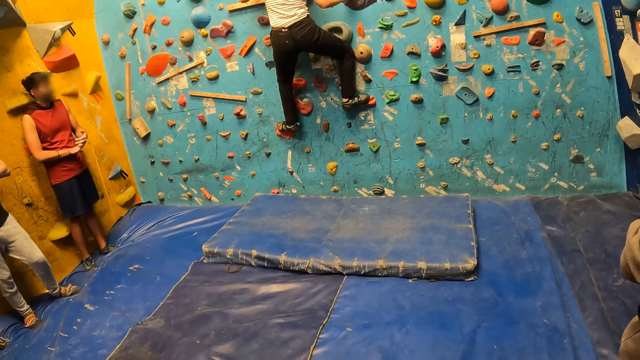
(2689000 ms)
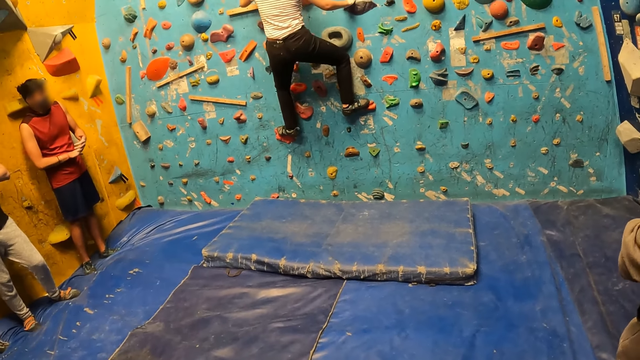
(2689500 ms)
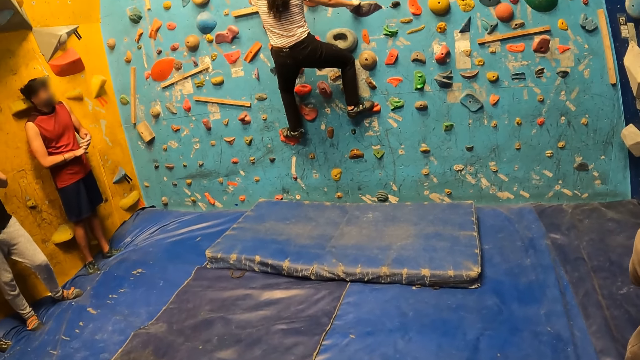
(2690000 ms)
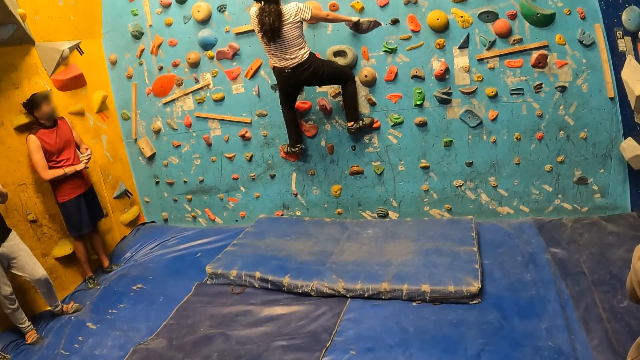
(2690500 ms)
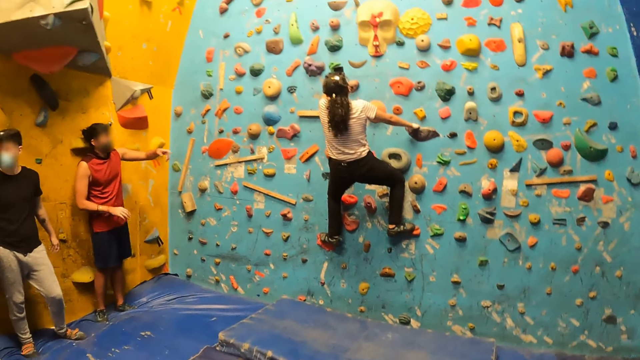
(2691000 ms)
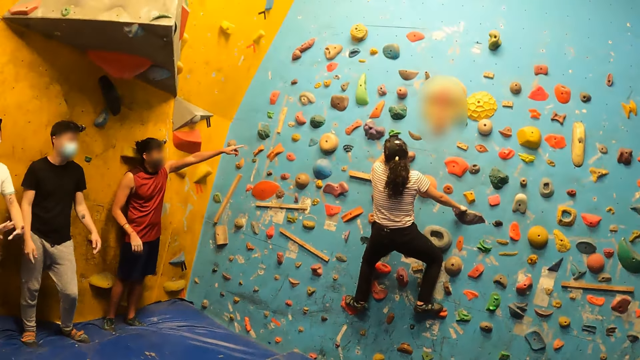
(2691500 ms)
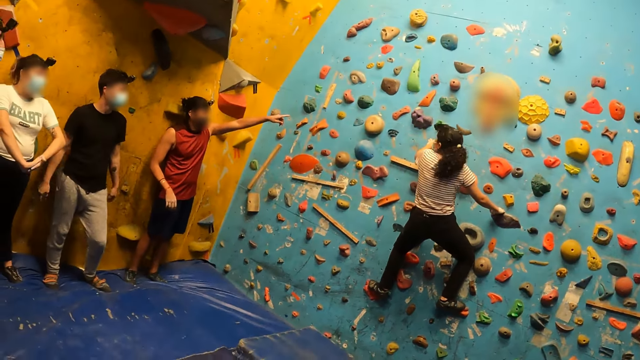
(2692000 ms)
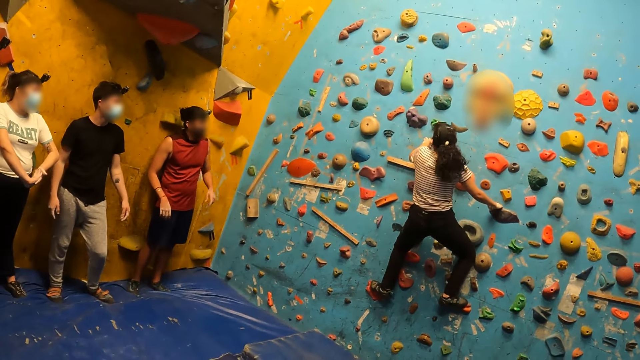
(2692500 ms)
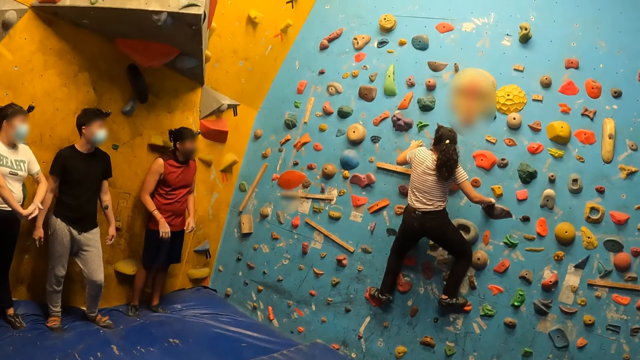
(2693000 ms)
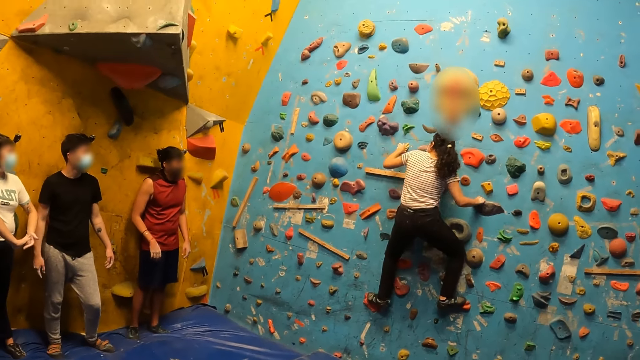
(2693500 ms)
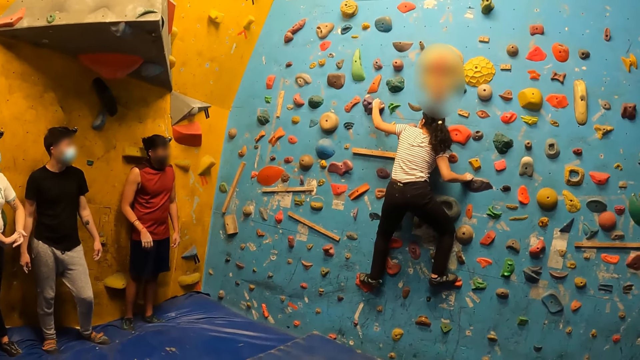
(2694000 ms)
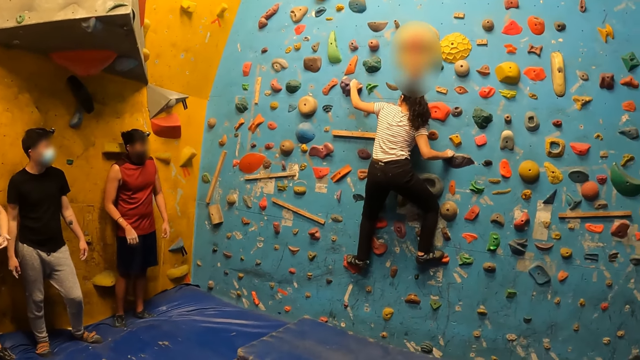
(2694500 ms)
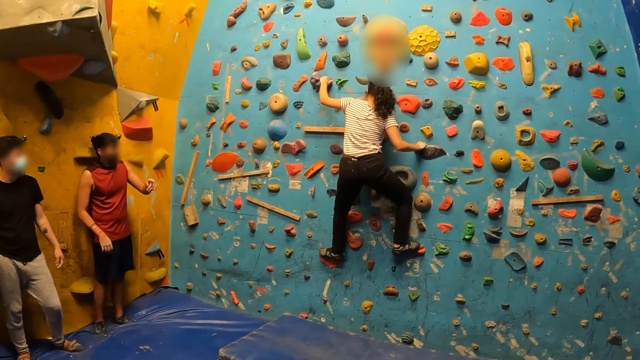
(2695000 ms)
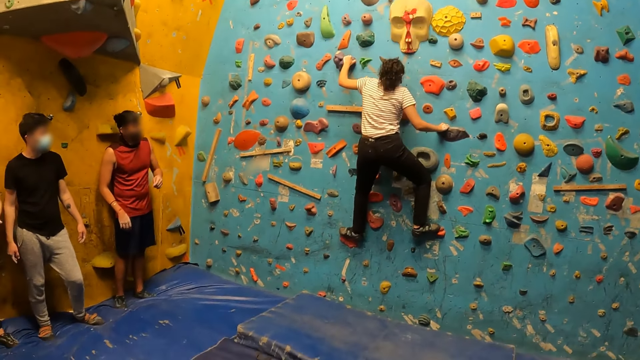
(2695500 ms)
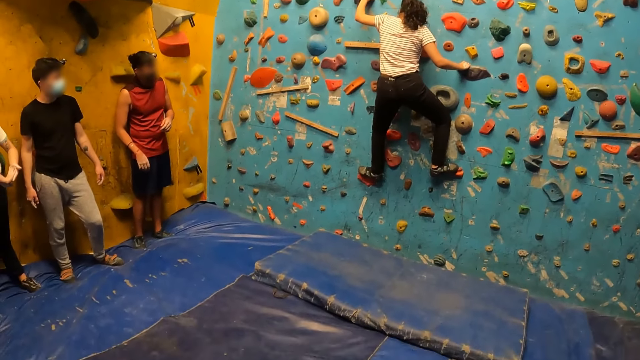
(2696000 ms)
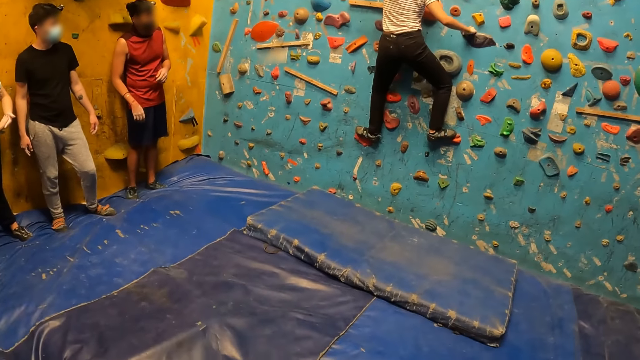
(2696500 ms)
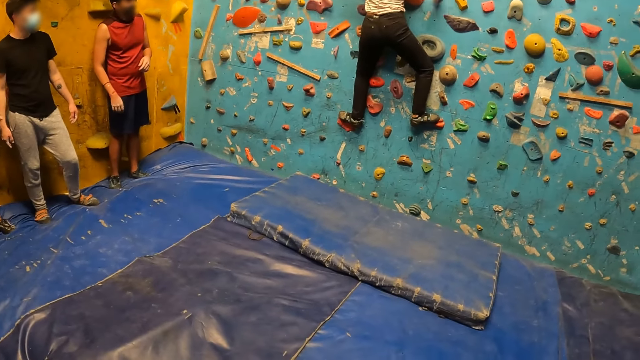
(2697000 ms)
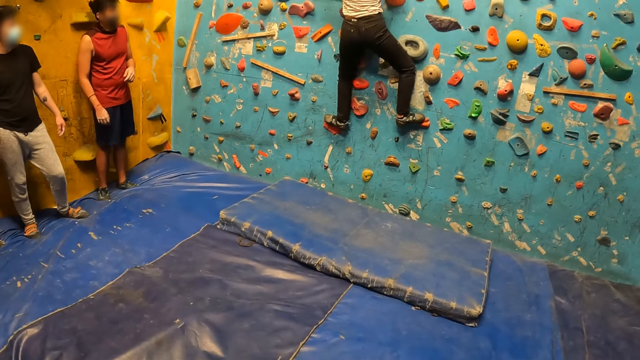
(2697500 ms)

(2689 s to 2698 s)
A man interacts with another person.

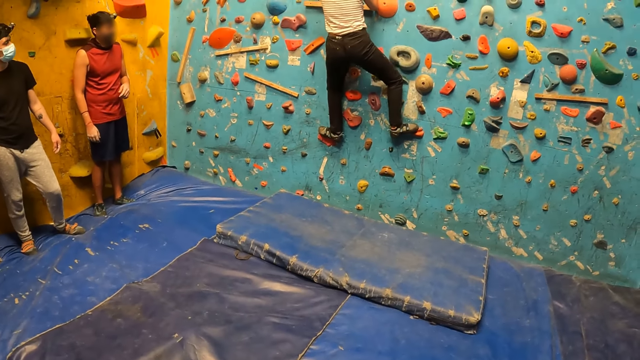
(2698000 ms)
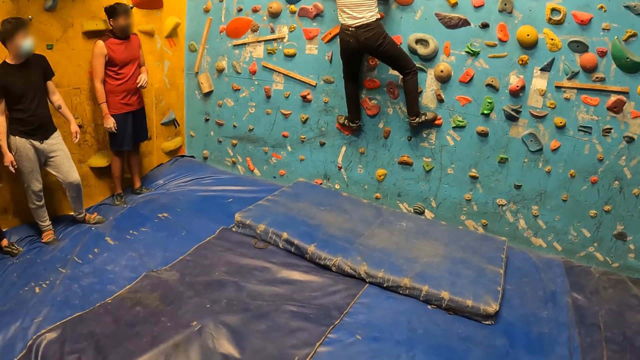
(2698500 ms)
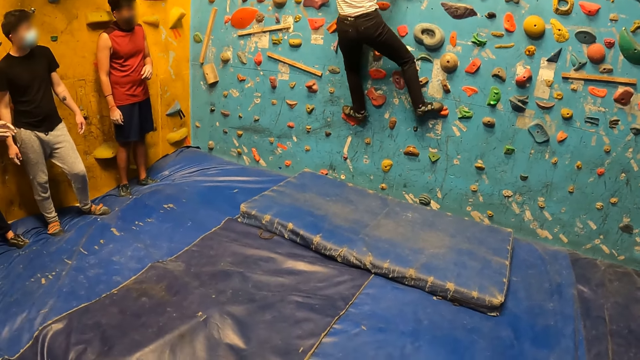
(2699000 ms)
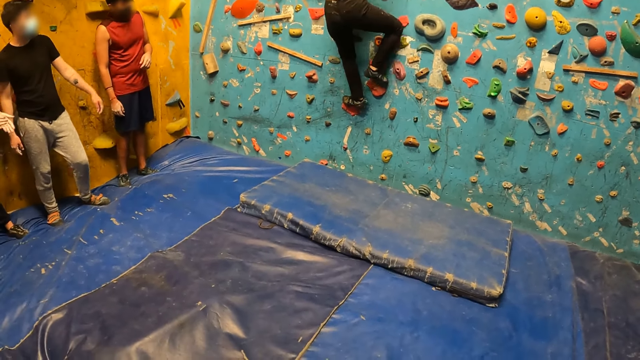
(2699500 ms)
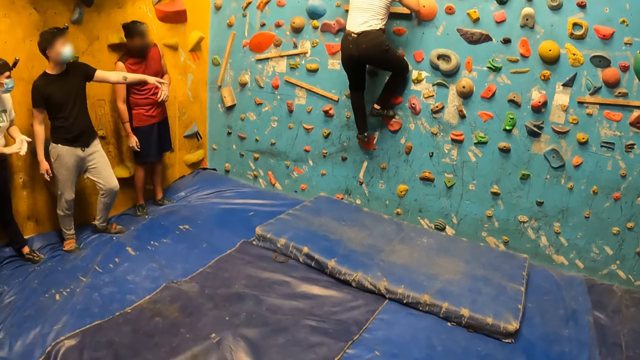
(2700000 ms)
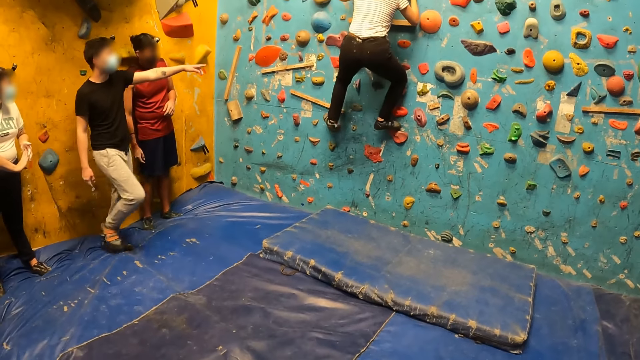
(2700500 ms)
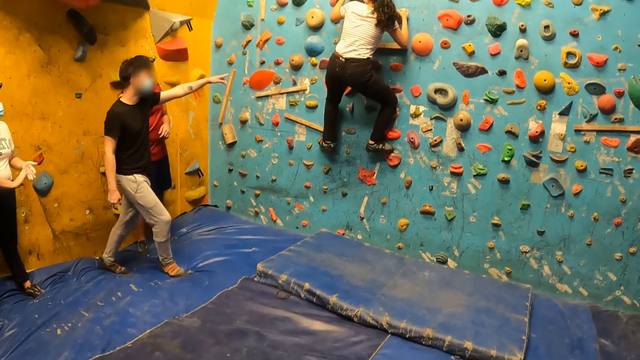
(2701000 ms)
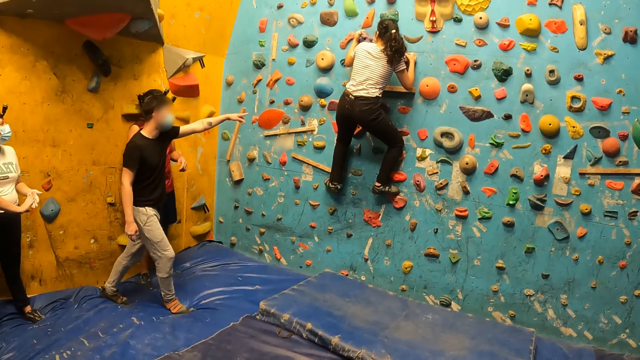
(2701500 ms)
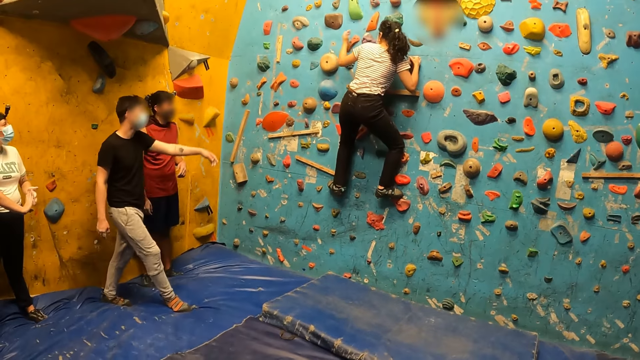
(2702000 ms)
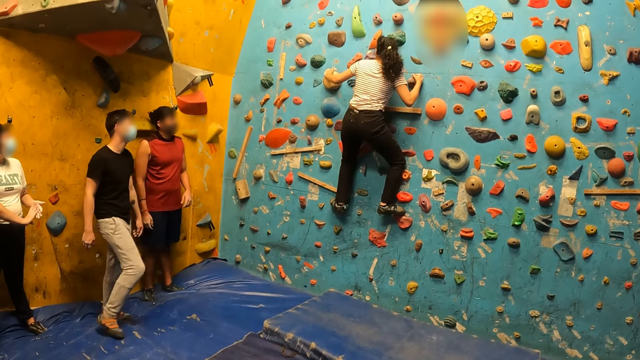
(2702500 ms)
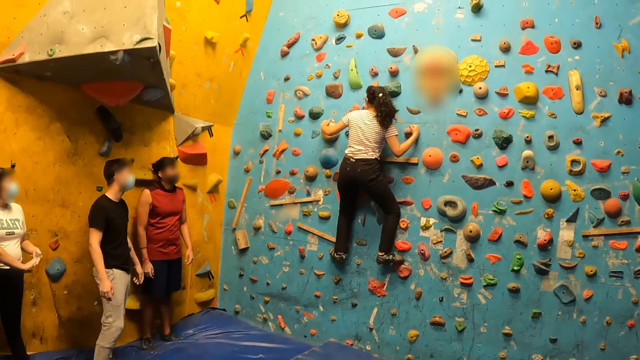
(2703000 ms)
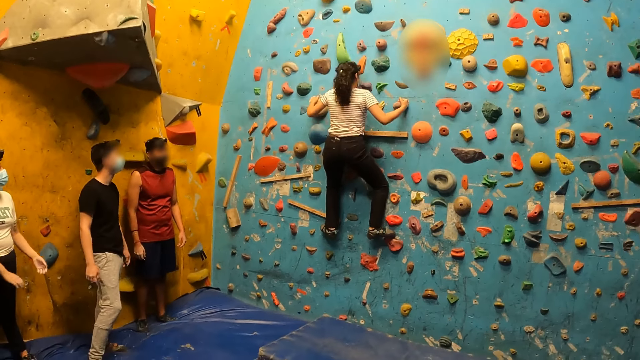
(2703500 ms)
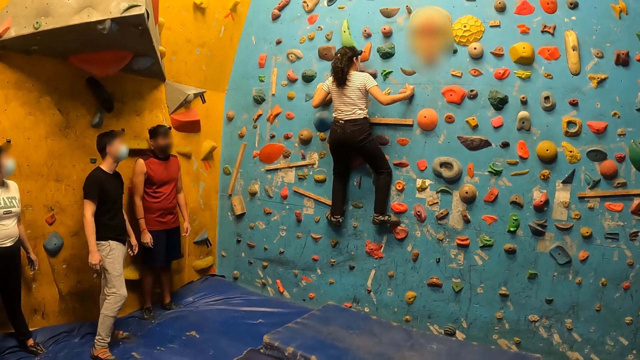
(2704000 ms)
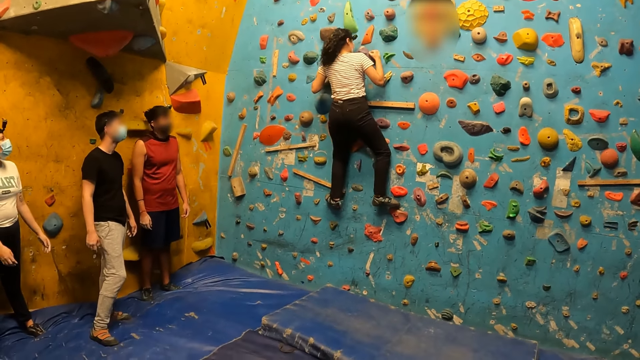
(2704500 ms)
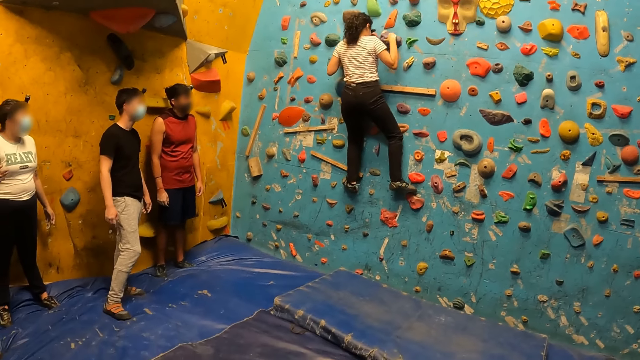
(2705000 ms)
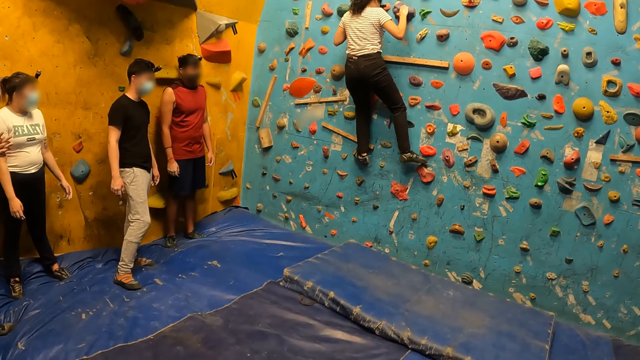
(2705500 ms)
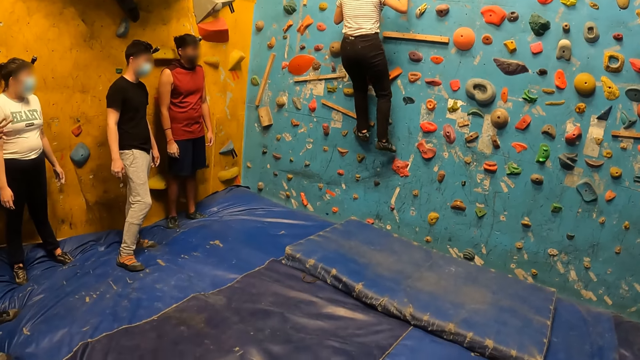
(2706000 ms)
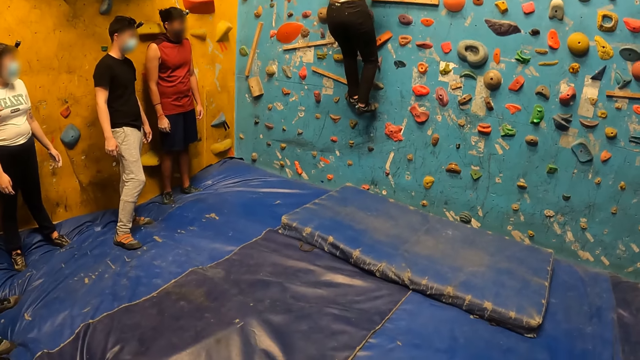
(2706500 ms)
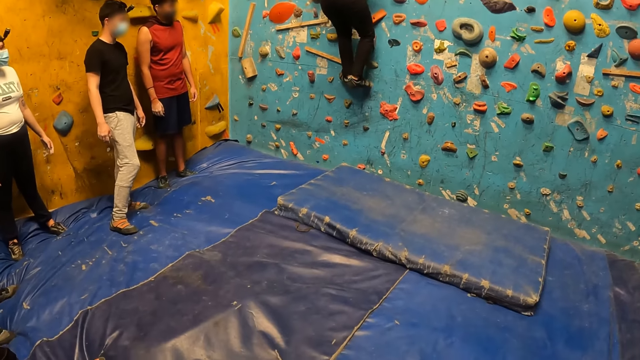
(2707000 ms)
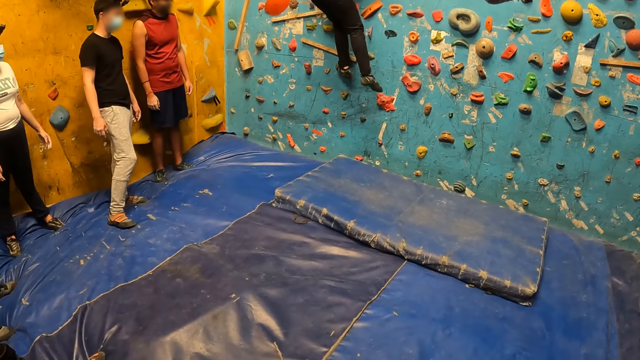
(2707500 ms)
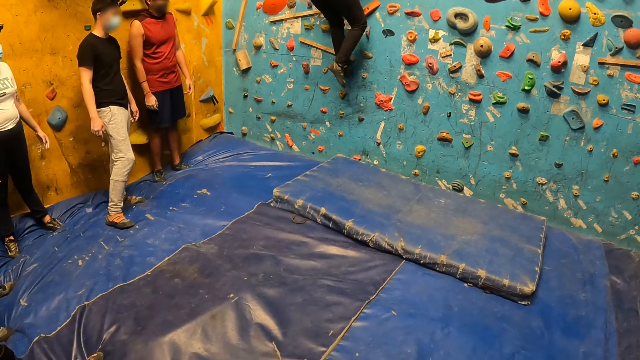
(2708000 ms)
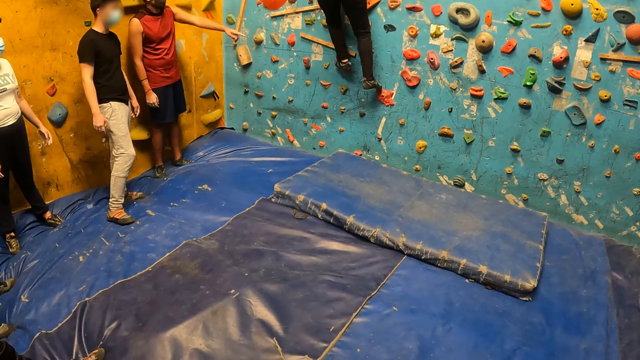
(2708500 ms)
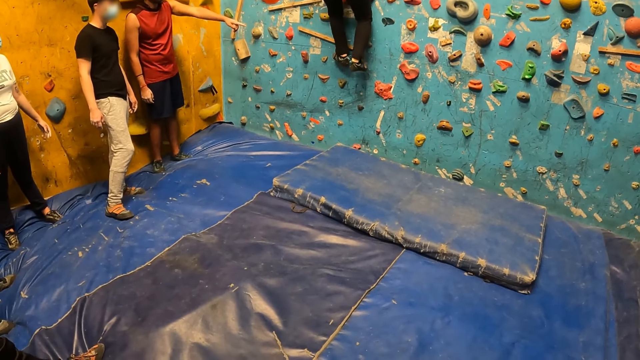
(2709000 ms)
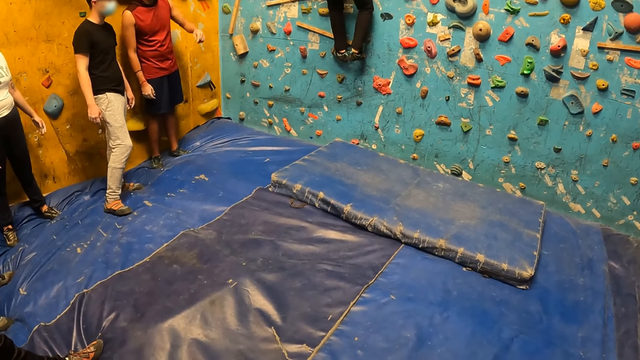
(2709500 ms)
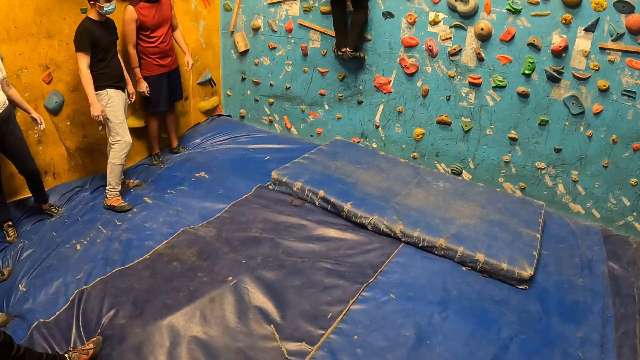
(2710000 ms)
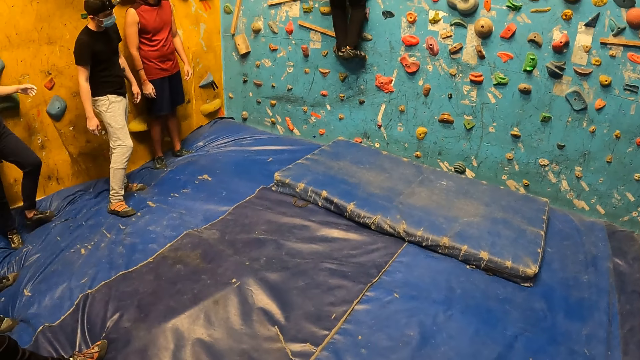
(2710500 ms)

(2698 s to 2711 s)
A man interacts with another person. The man walks towards the other person and moves backward. Another man points at the climbing wall.
